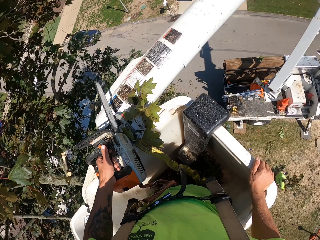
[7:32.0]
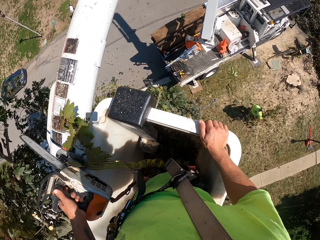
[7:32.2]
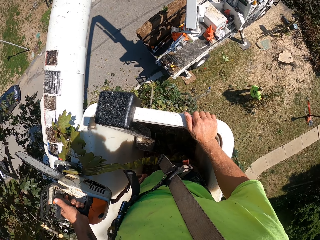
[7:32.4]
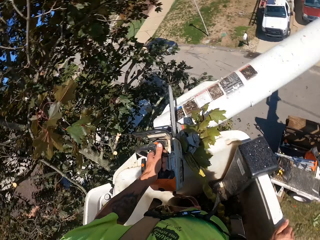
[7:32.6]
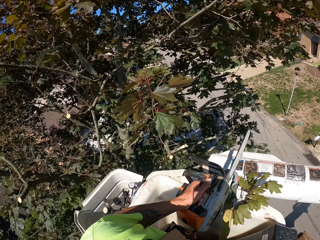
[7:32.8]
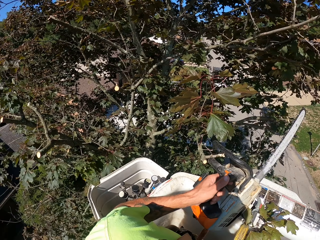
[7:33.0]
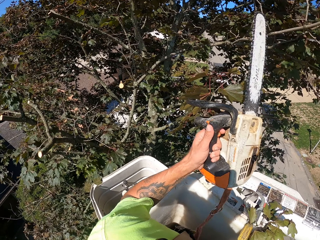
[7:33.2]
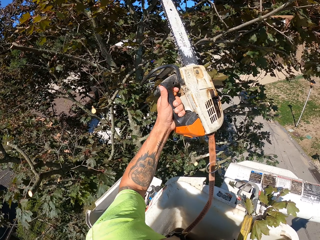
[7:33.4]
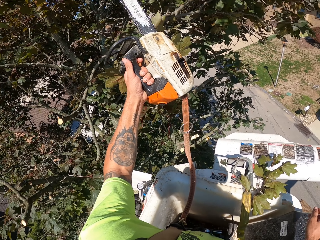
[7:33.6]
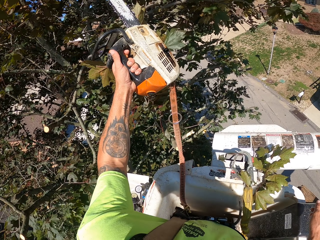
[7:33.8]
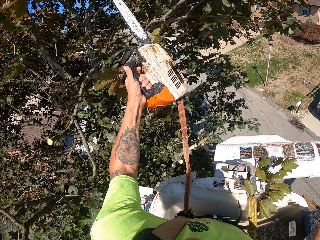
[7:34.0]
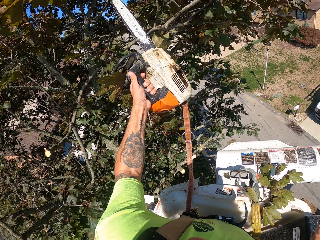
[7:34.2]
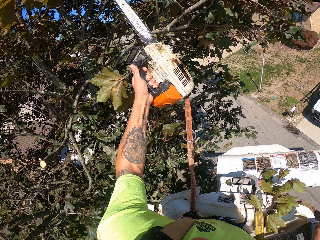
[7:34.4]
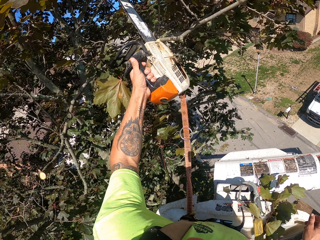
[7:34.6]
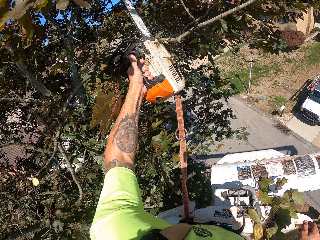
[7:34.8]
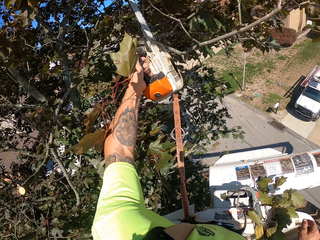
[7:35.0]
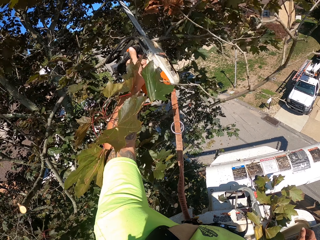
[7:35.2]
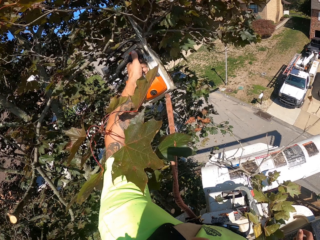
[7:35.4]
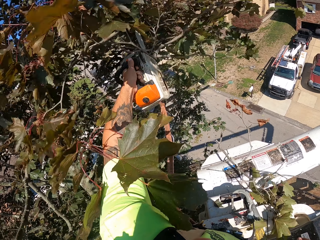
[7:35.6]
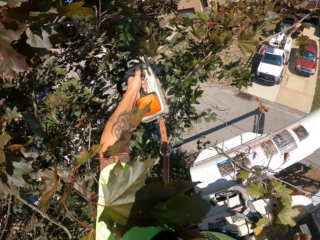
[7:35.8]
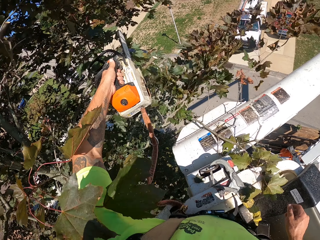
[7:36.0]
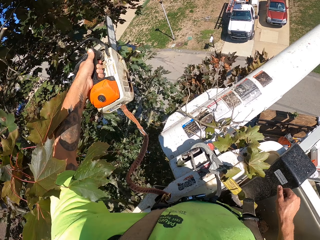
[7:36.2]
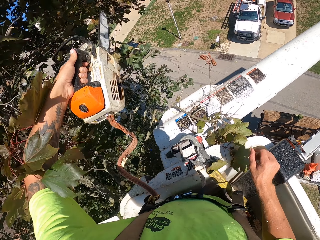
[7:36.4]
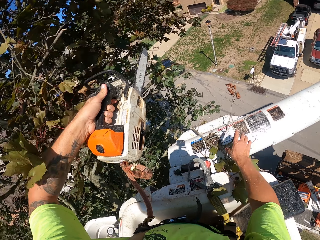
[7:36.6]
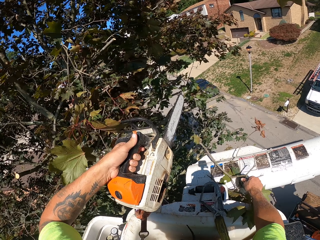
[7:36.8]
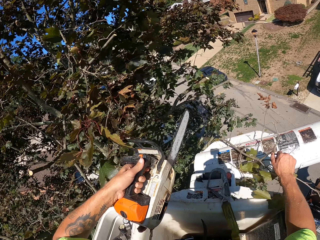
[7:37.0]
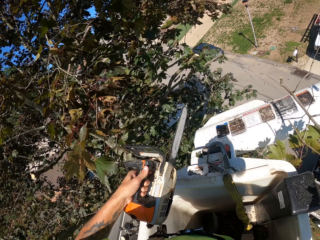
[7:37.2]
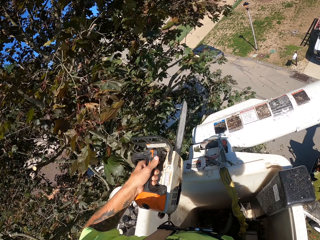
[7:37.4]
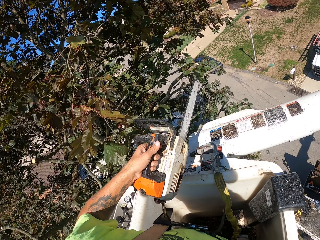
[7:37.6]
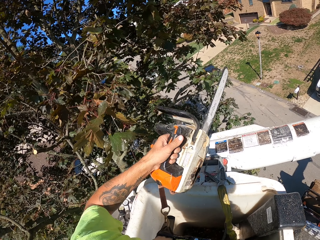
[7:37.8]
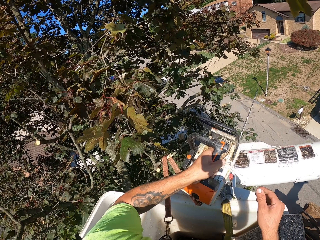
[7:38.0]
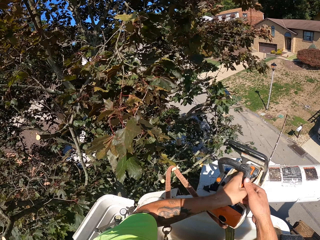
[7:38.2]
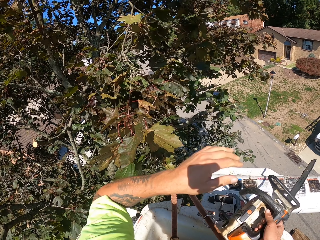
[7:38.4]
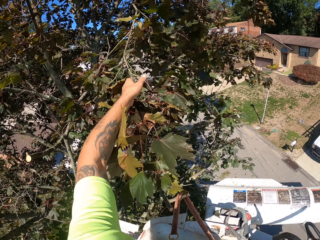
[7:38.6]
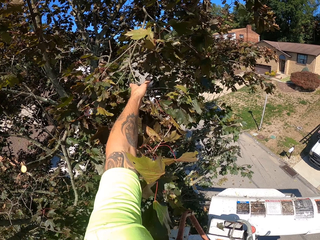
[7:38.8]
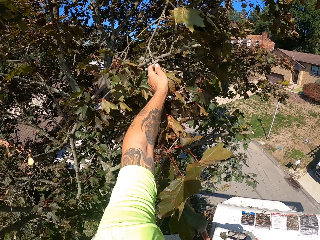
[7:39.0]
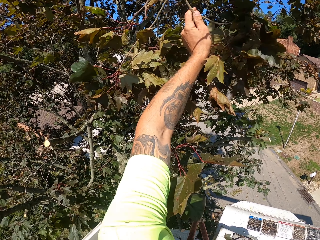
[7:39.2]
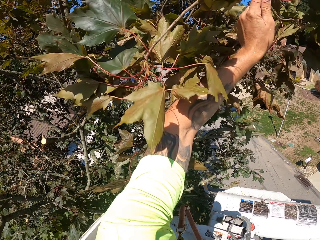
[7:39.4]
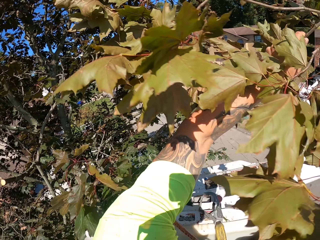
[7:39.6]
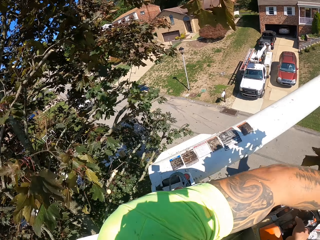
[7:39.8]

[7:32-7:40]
The camera wearer cuts some tree branches on the tree with the chain saw in his left hand. He picks the tree branch on the boom lift with his right hand. He drops the tree branch on the floor with his right hand. He passes the chainsaw from his left hand to his right hand. He holds the chain saw with the right hand. He grabs a tree branch on the tree with his left hand.

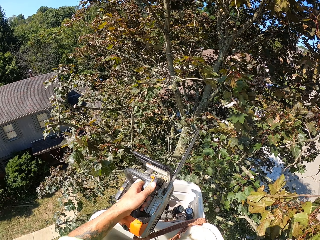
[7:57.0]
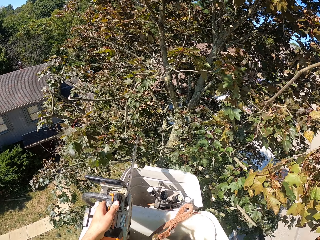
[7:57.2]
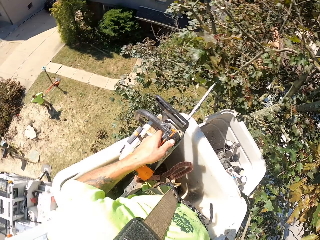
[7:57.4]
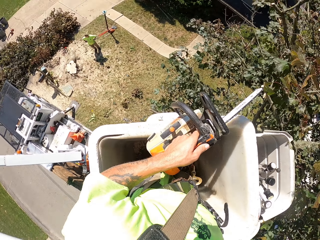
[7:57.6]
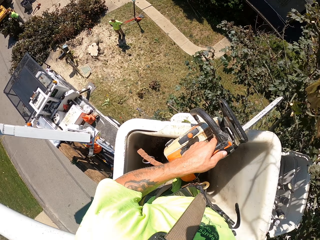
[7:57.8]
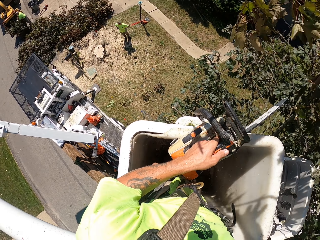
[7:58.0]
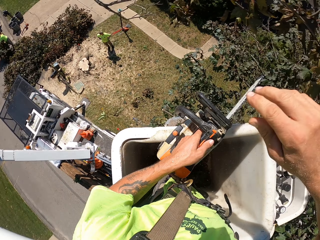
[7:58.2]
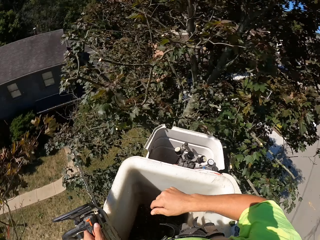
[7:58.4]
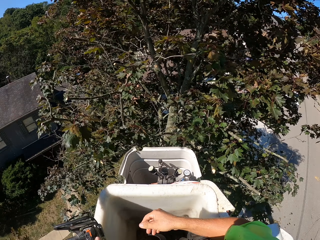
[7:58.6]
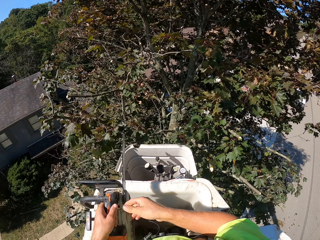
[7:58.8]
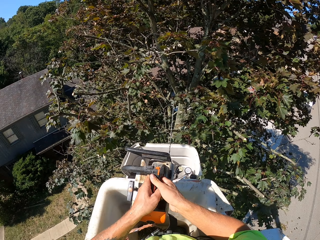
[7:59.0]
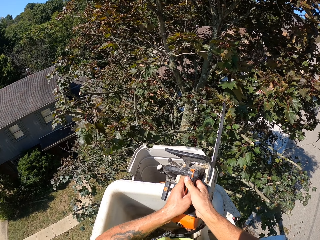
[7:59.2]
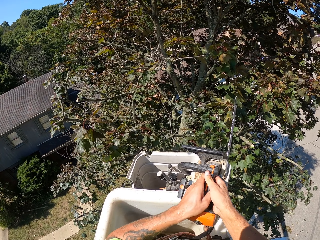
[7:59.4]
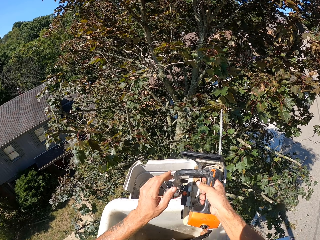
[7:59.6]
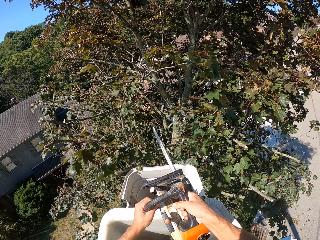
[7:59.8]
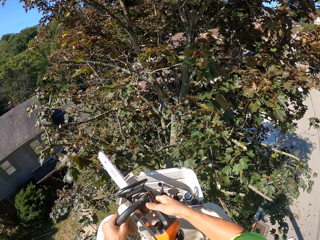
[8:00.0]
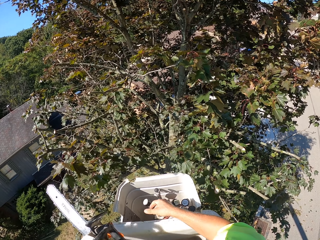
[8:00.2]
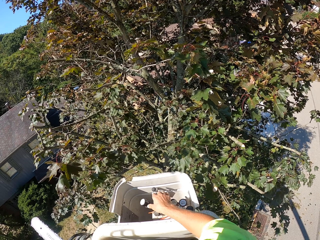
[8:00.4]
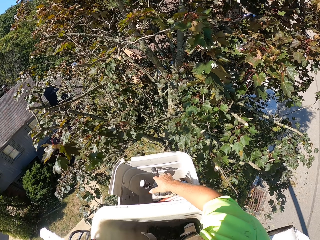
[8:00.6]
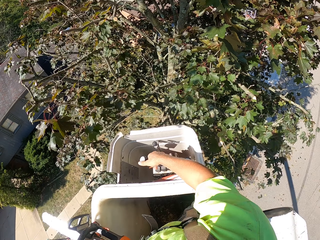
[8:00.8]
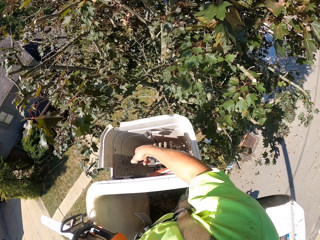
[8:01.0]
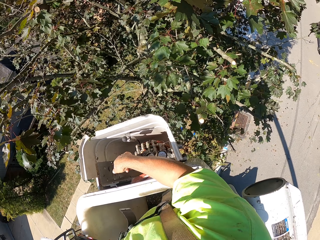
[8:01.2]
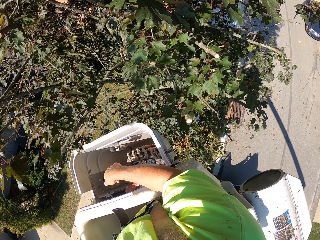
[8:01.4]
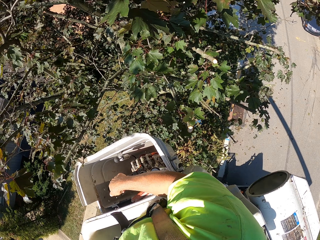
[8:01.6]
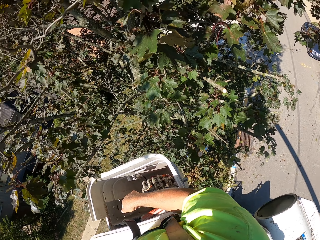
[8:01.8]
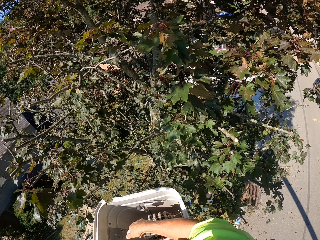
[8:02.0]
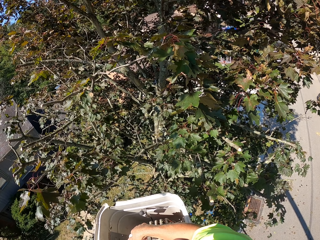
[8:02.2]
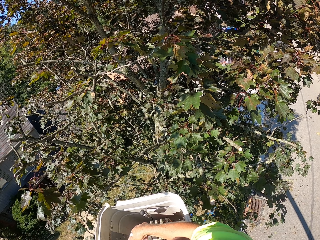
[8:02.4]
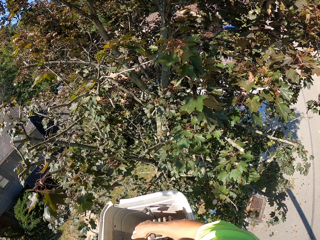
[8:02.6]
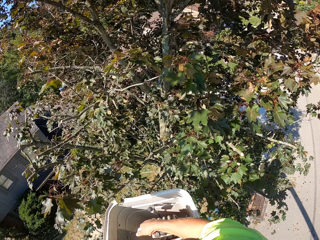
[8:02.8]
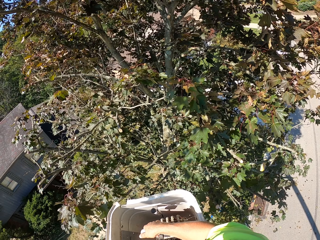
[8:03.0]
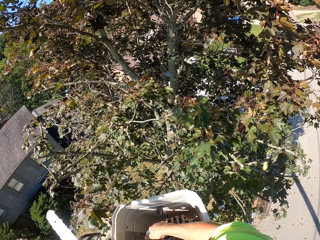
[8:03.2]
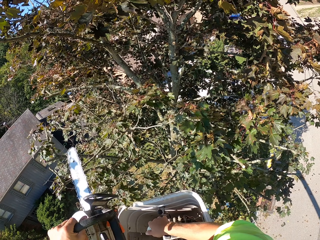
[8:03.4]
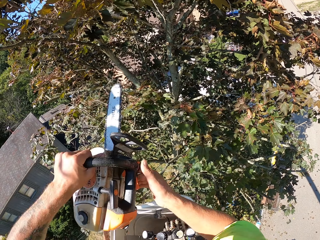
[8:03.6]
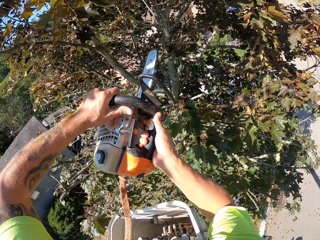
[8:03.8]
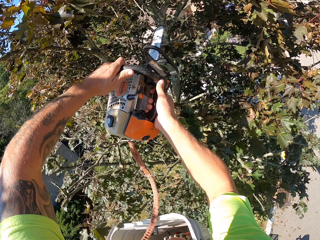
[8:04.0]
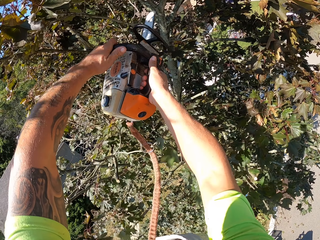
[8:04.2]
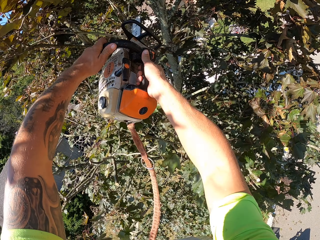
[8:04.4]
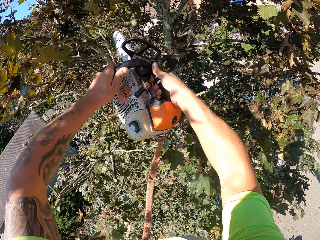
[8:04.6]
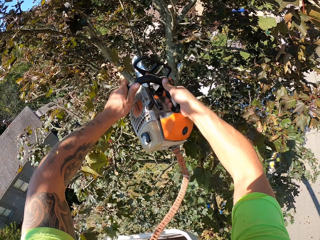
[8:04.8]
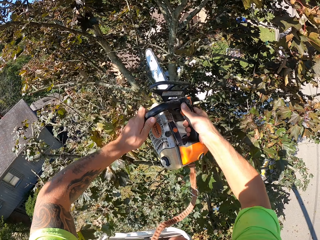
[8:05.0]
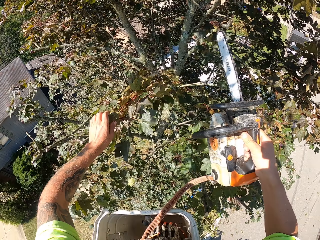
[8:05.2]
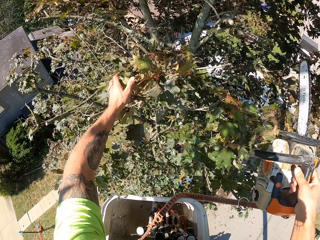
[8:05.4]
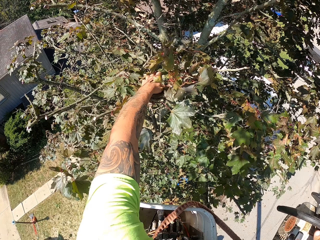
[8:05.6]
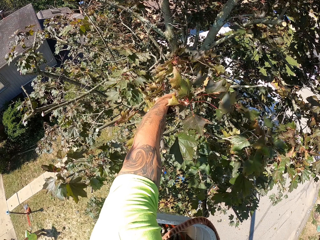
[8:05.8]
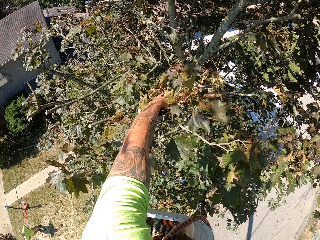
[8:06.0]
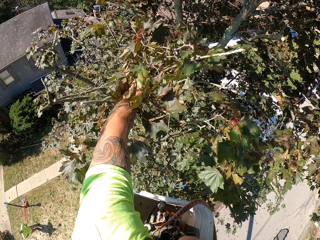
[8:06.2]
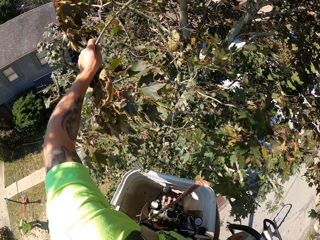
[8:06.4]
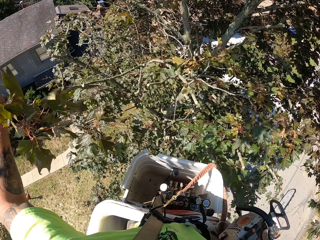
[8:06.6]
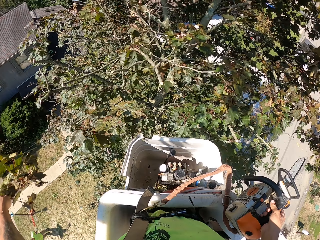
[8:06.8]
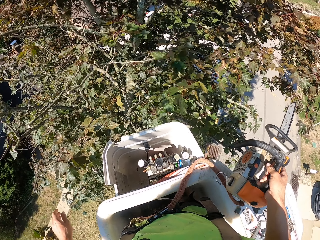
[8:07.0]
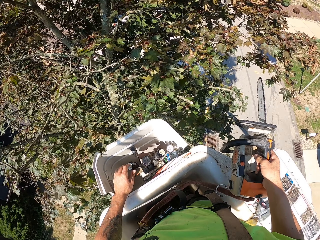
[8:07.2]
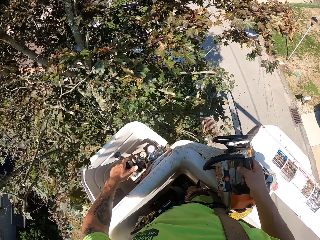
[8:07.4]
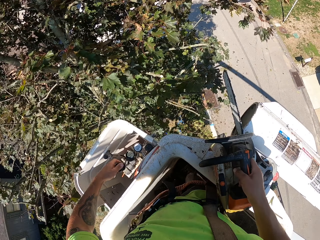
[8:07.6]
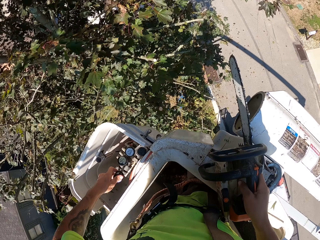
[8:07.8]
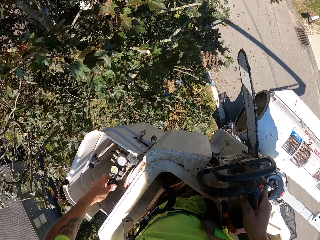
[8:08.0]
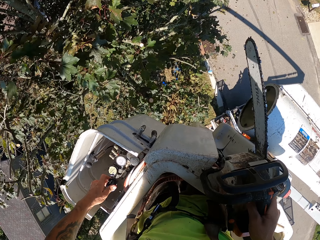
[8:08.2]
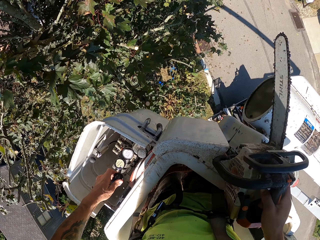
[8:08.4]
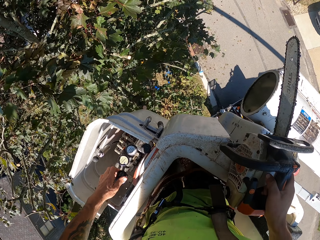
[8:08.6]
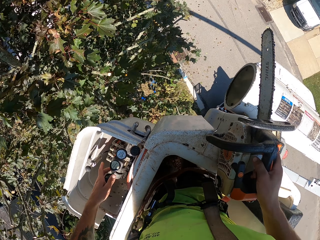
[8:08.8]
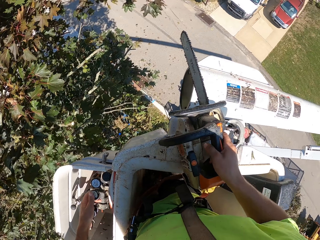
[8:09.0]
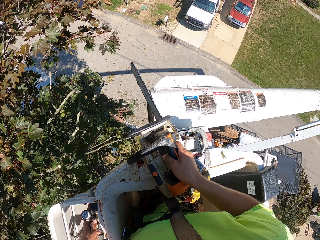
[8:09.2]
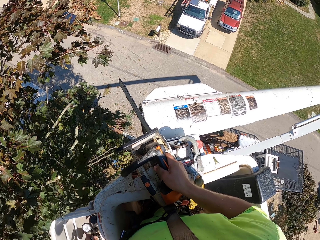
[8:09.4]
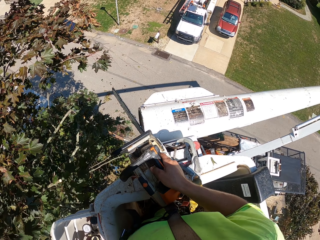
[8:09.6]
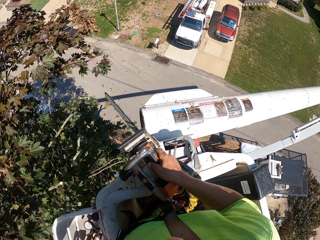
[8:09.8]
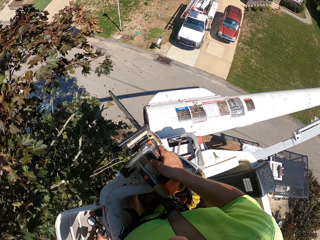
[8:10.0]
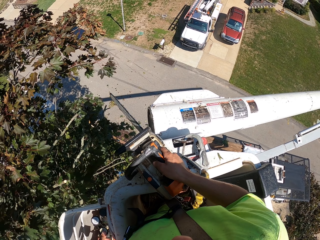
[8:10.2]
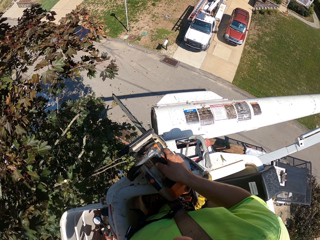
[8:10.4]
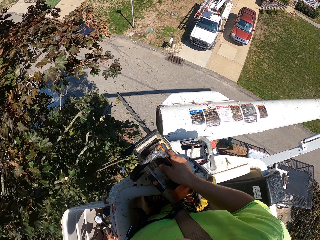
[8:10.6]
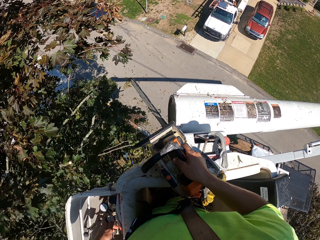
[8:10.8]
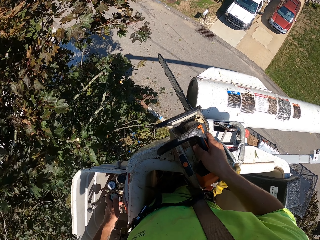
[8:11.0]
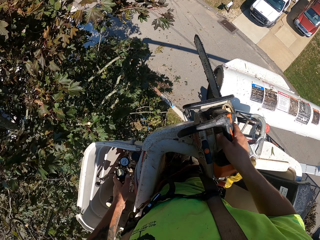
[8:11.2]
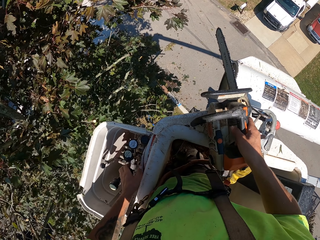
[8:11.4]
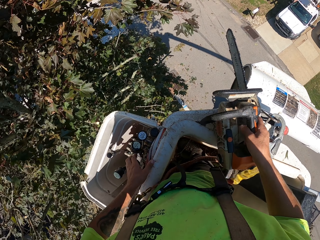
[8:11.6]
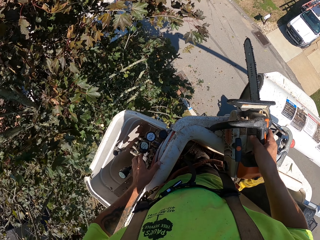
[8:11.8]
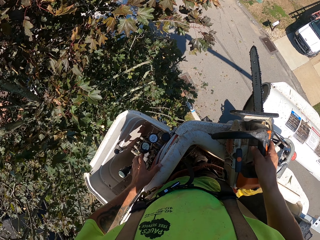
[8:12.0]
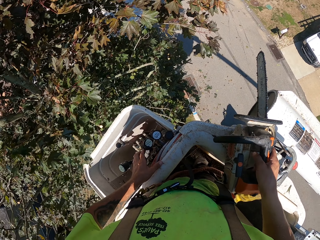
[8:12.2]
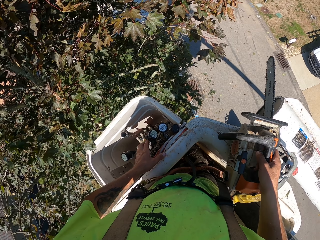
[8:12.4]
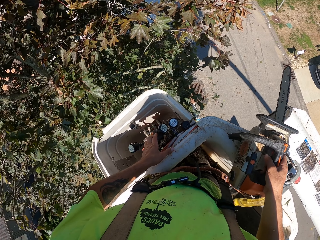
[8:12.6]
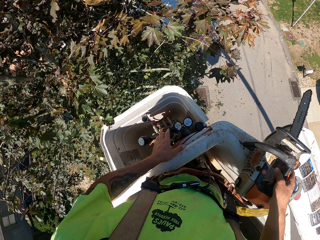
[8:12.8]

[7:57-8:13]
The camera wearer throws the tree branch on the floor with his right hand. He holds the chain saw with the right hand. He passes the chainsaw from his left hand to his right hand. He passes the chainsaw from his right hand to his left hand. He holds the chain saw with the left hand. He operates the control sticks of the boom lift with his right hand. He cuts a tree branch on the tree with the chain saw in both hands. He grabs the tree branch on the tree with his left hand. He drops the tree branch on the floor with his left hand. He operates the control sticks of the boom lift with his left hand. He looks around.
